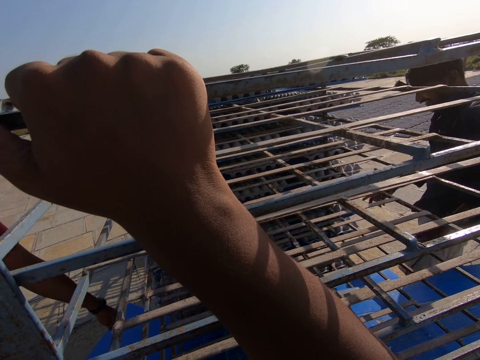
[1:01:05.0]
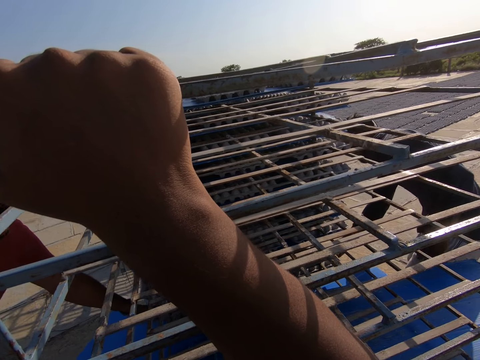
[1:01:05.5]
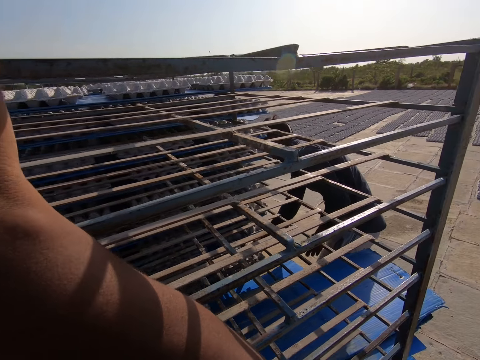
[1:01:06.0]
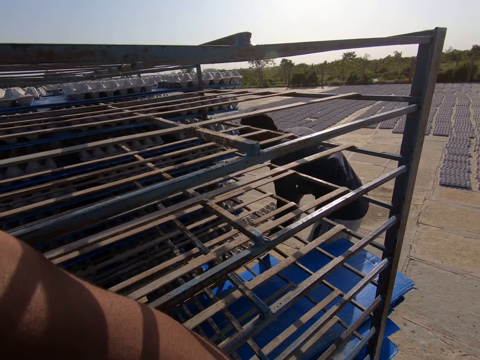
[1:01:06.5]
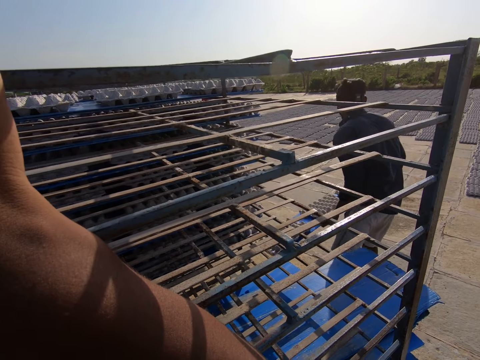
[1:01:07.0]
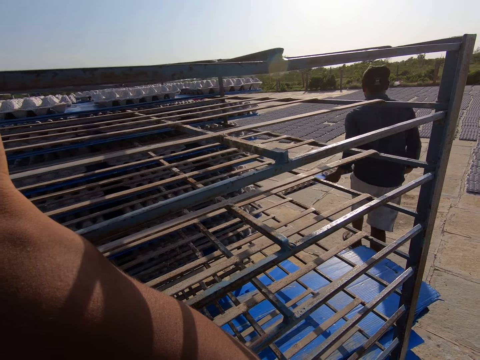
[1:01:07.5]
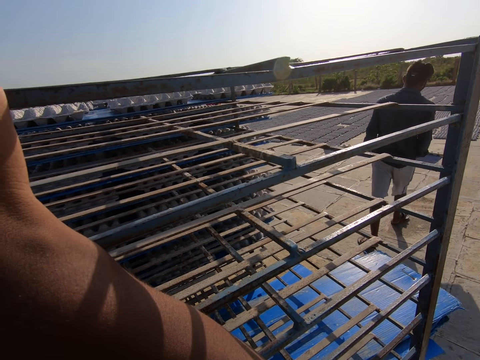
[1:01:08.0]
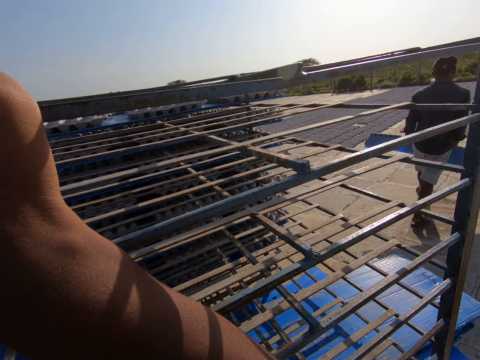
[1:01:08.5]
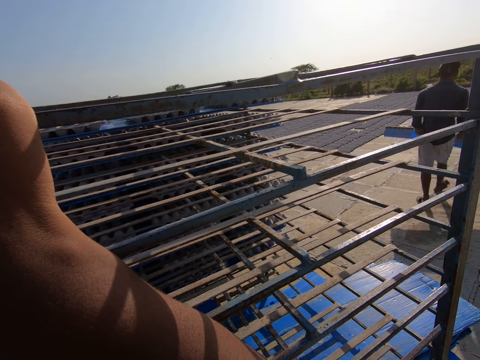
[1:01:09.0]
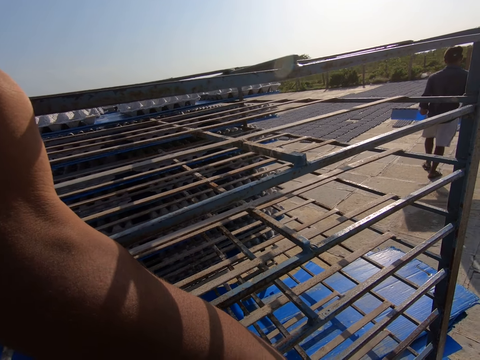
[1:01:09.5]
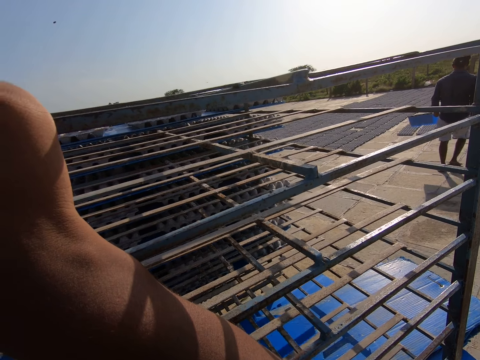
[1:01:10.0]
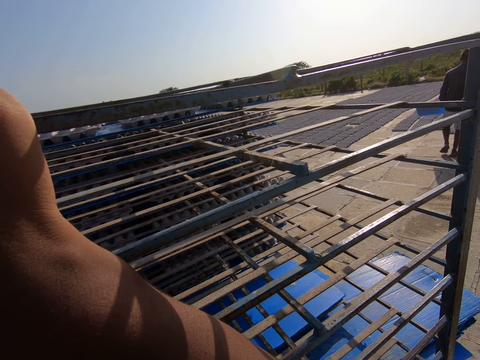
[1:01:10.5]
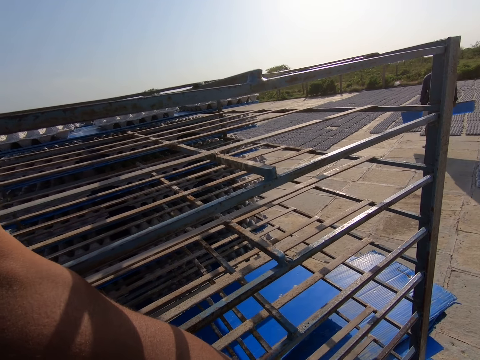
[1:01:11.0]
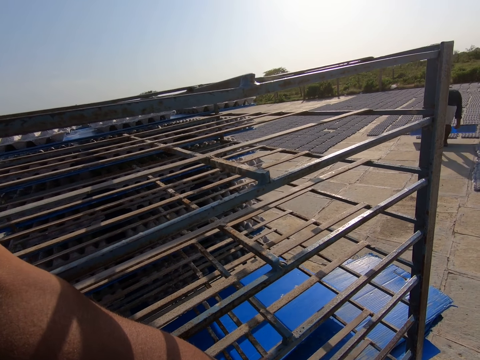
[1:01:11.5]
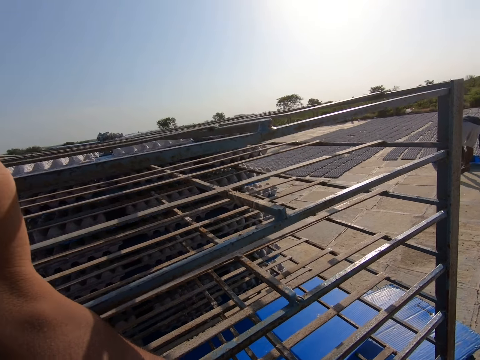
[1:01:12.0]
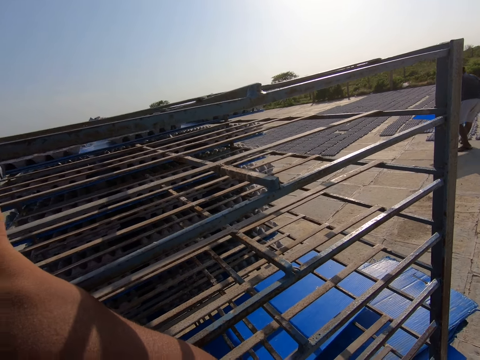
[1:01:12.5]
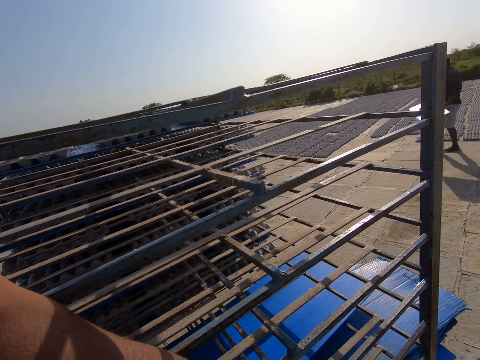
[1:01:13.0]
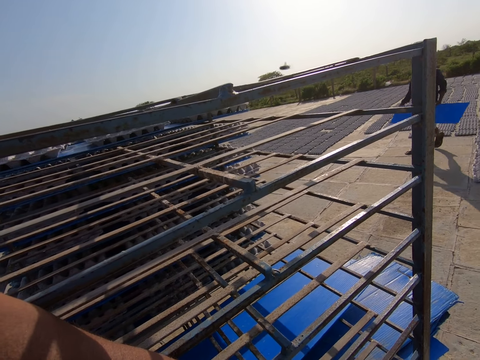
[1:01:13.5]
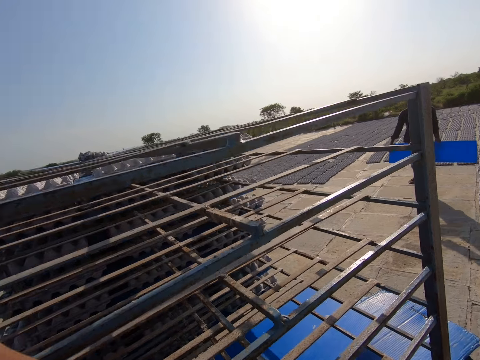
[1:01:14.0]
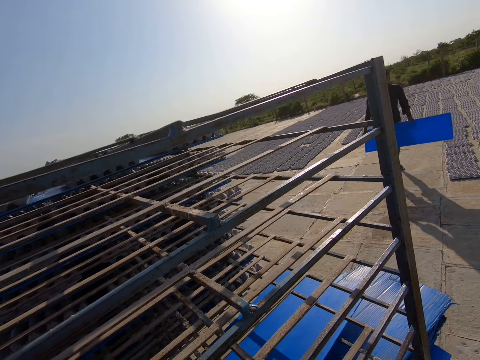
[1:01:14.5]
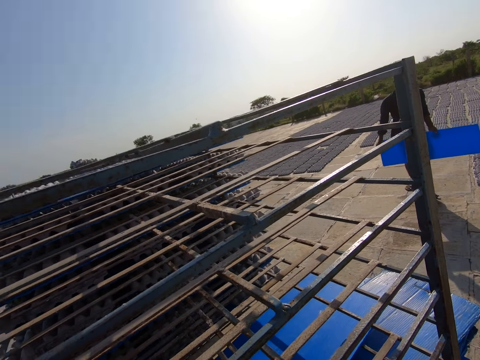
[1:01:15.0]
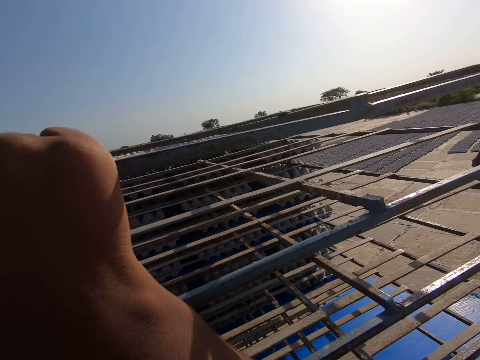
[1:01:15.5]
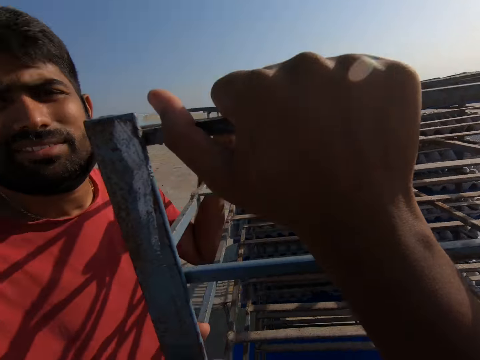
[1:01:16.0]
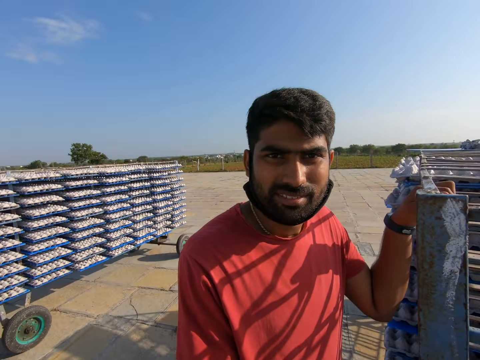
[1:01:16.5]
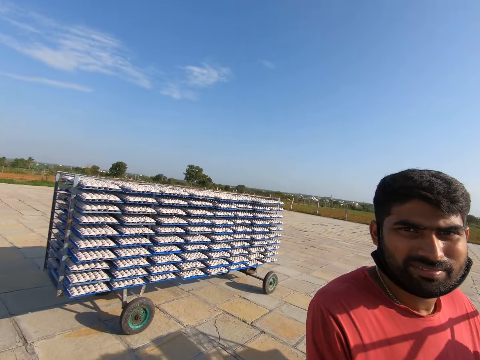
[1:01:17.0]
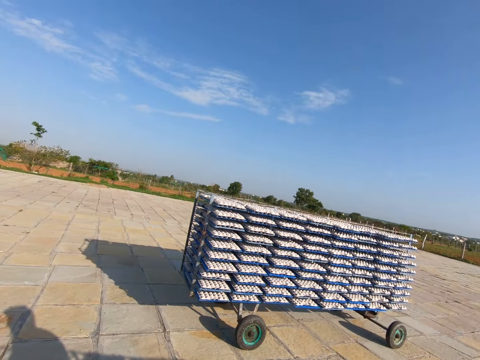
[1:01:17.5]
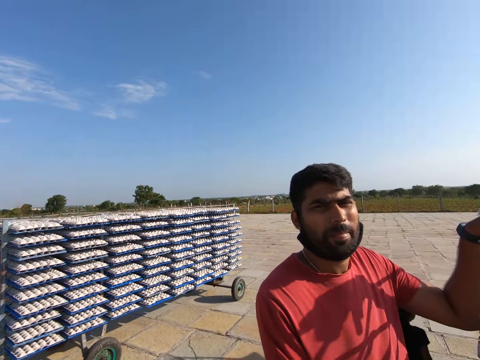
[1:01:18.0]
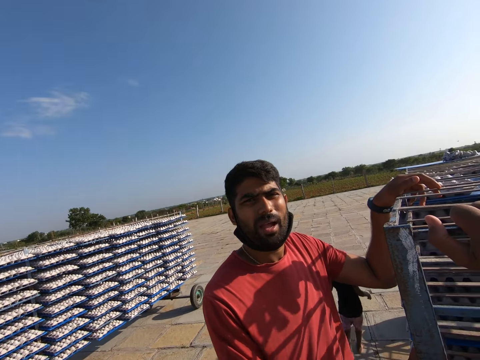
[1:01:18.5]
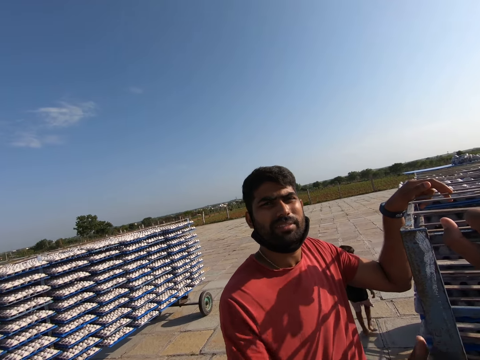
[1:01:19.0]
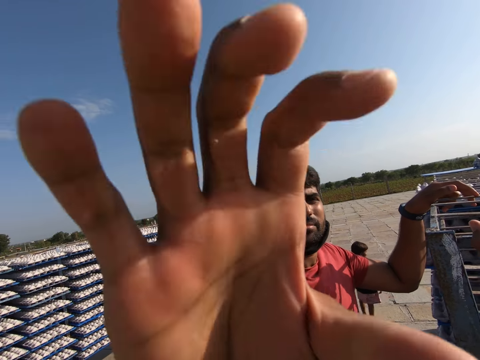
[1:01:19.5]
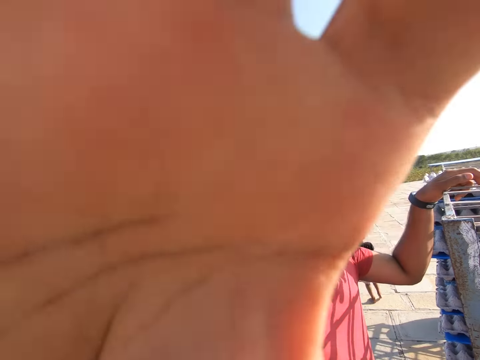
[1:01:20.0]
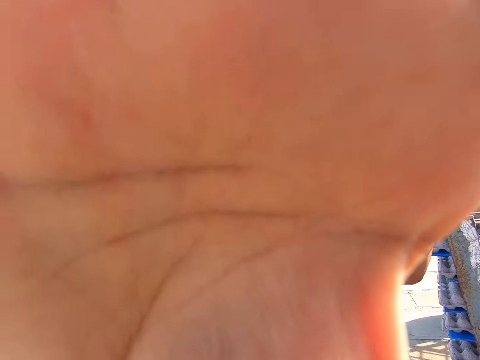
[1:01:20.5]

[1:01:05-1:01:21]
A man removes a tray of egg crates from the rack with his hands. The camera wearer takes the tray from the trolley. The man pours the egg crates on the tray on the ground with his hands. The camera wearer puts the tray on the ground. Another man touches the face of the camera wearer with his right hand. He adjusts the camera for the camera wearer.
